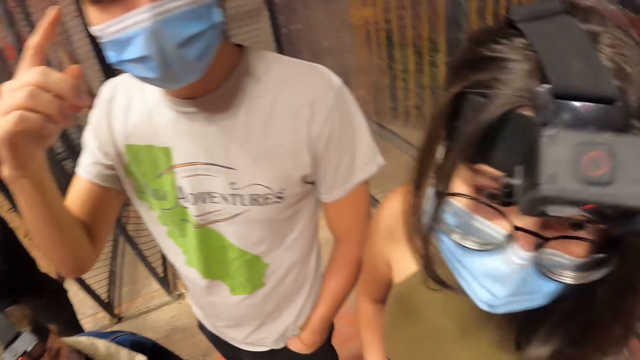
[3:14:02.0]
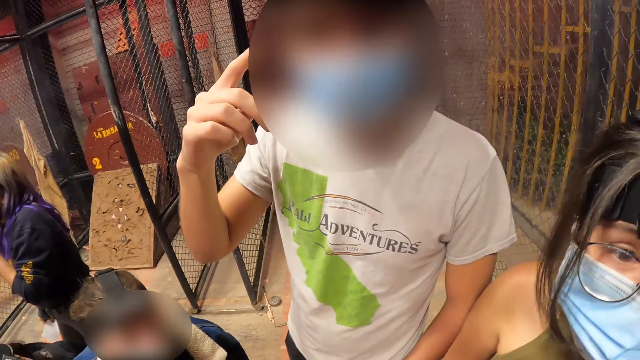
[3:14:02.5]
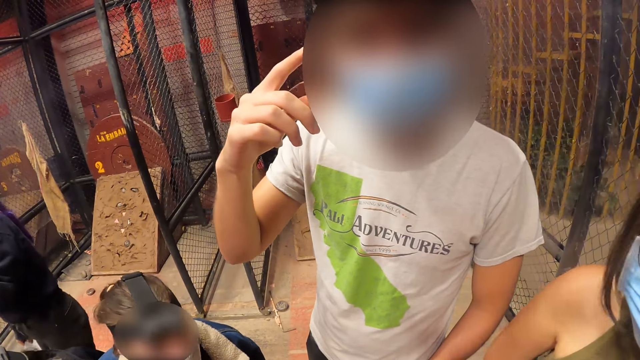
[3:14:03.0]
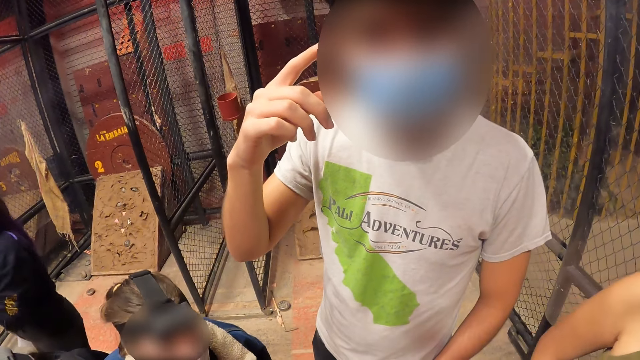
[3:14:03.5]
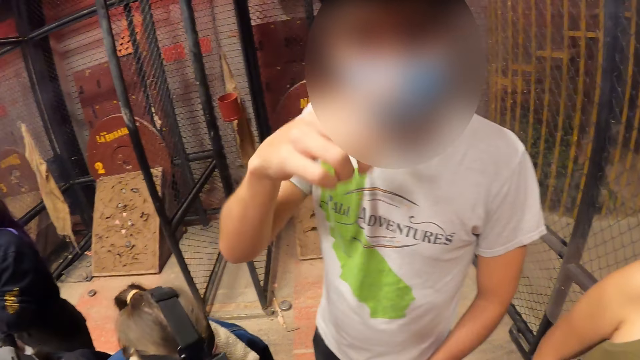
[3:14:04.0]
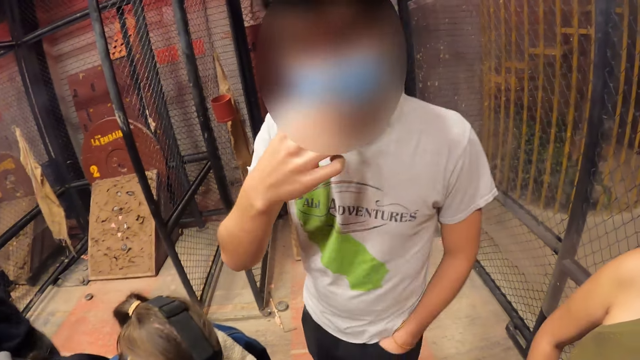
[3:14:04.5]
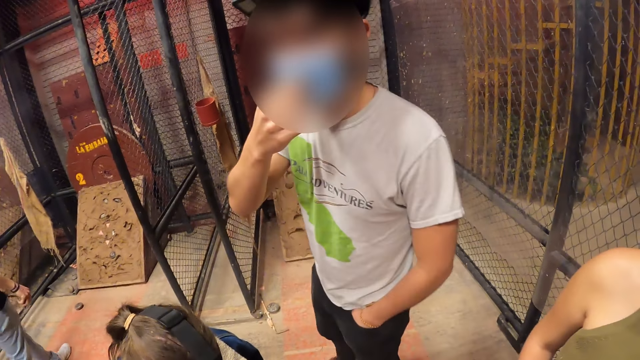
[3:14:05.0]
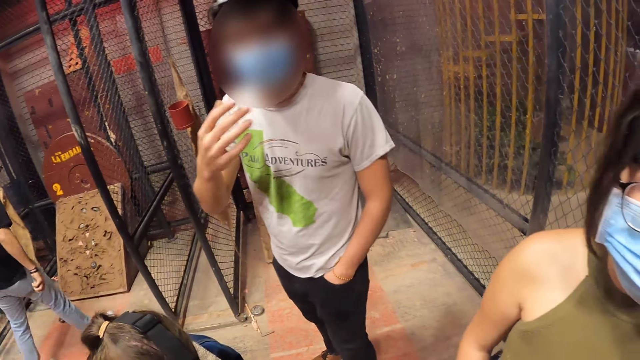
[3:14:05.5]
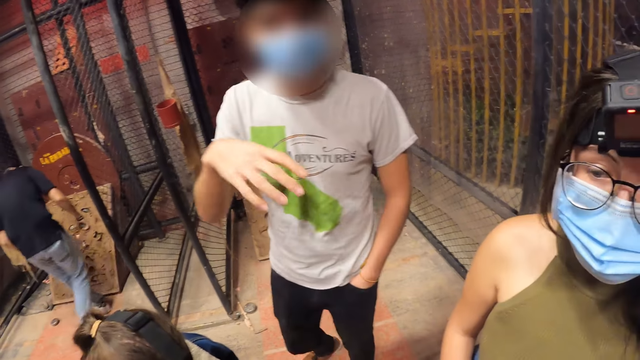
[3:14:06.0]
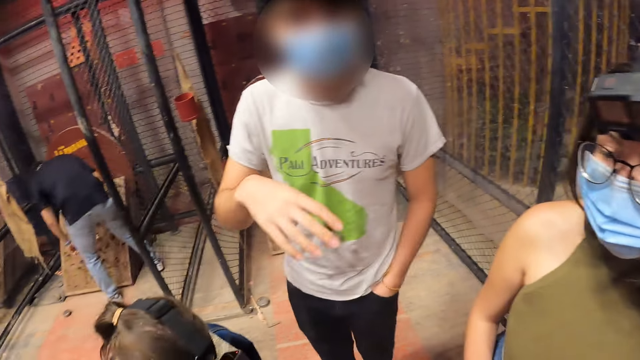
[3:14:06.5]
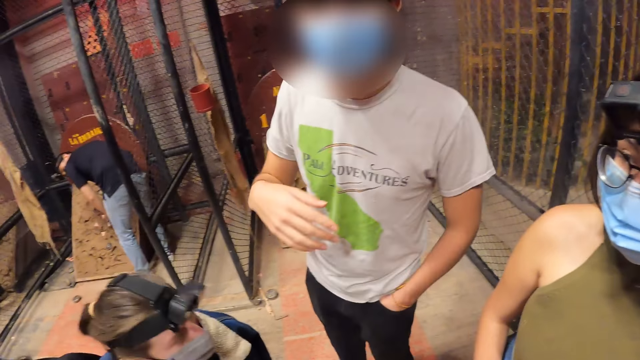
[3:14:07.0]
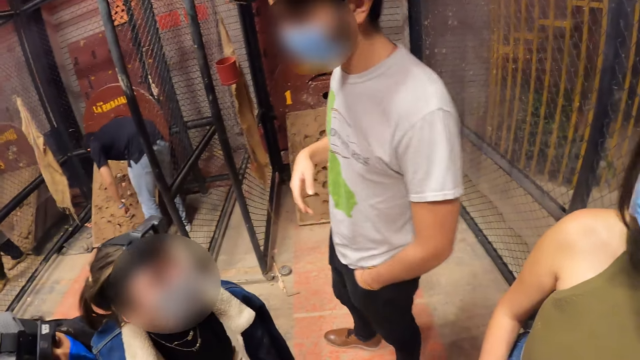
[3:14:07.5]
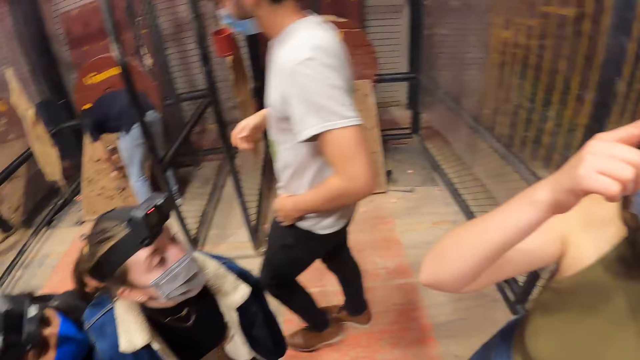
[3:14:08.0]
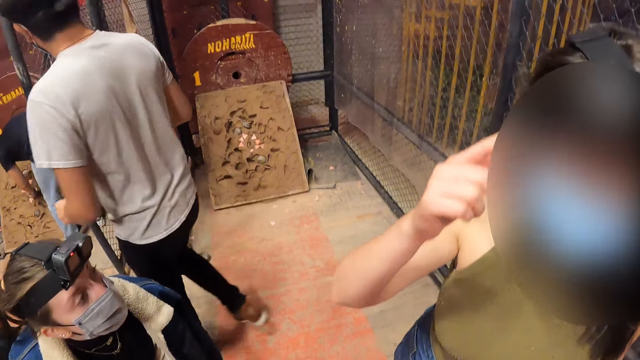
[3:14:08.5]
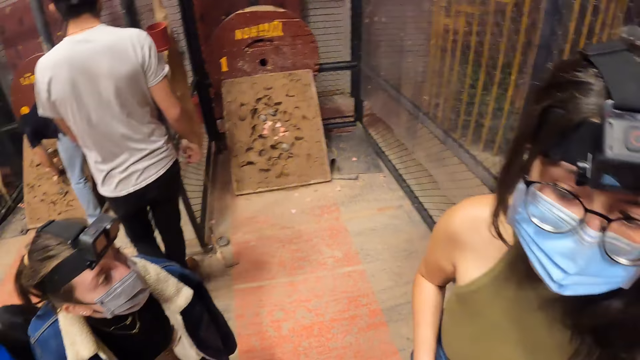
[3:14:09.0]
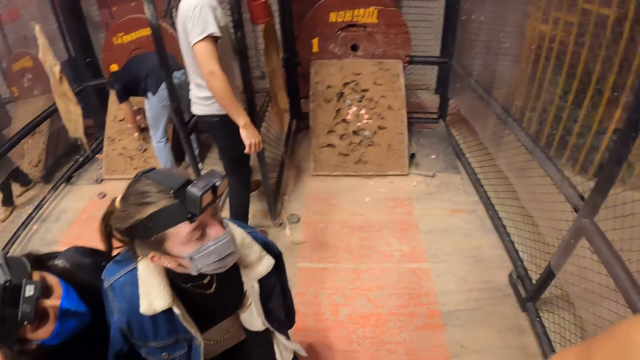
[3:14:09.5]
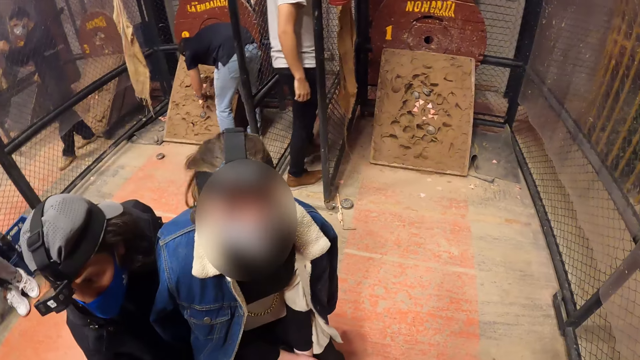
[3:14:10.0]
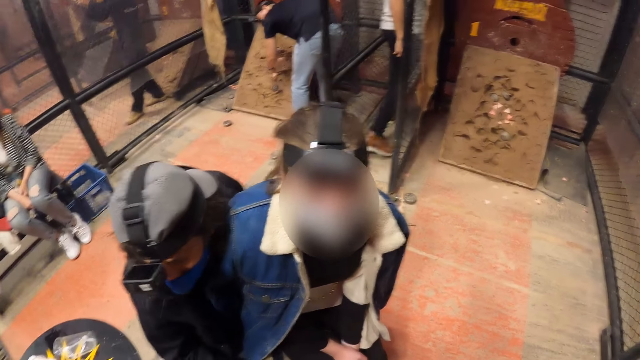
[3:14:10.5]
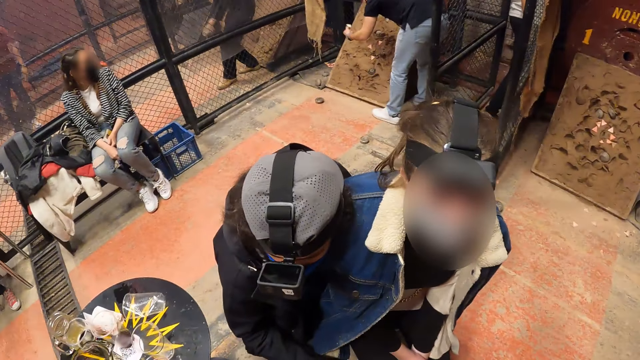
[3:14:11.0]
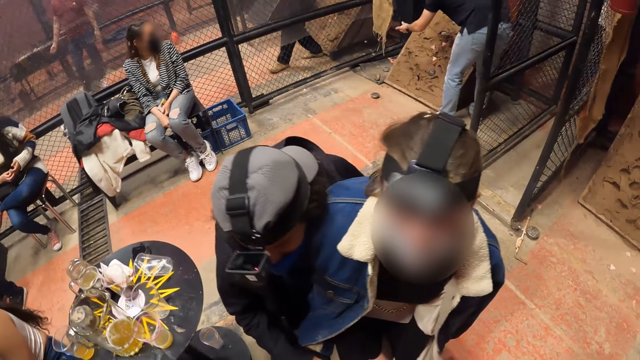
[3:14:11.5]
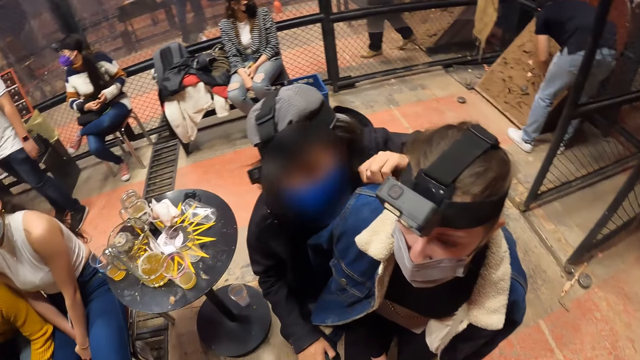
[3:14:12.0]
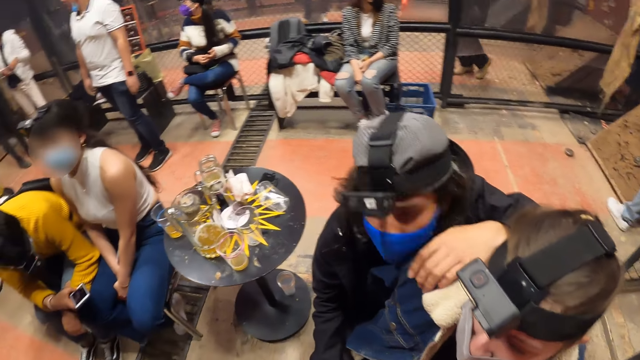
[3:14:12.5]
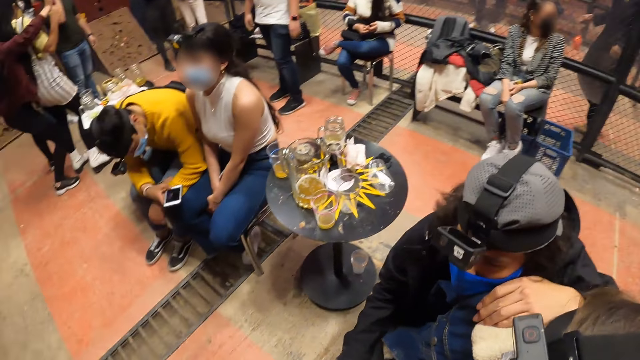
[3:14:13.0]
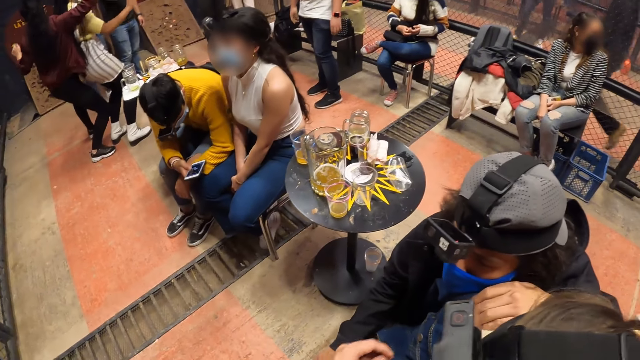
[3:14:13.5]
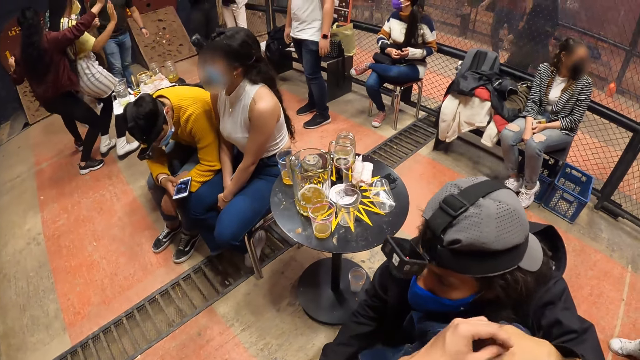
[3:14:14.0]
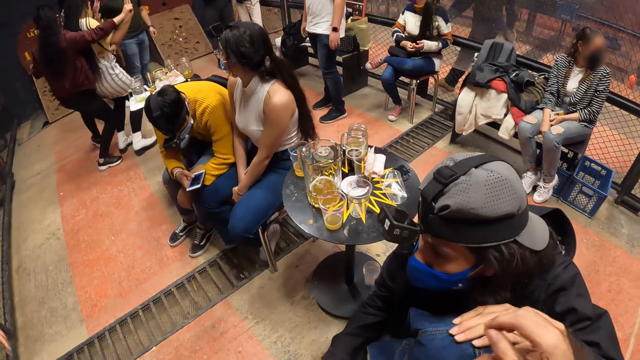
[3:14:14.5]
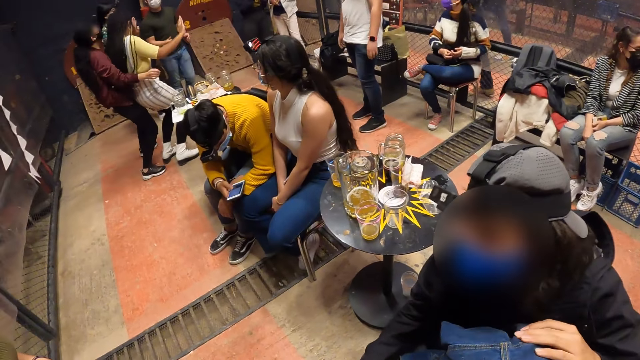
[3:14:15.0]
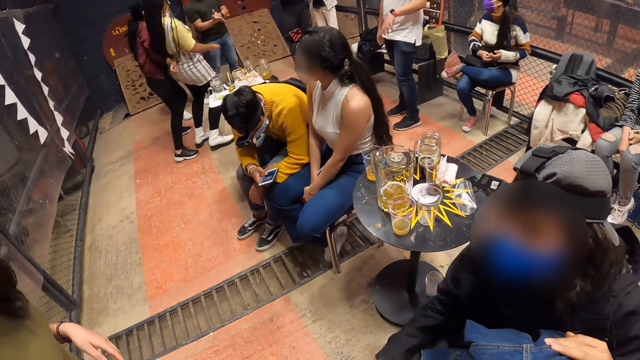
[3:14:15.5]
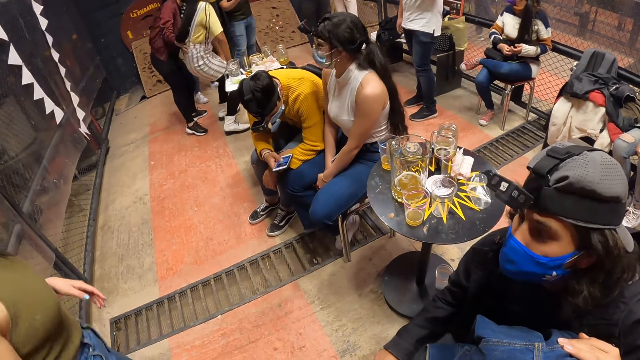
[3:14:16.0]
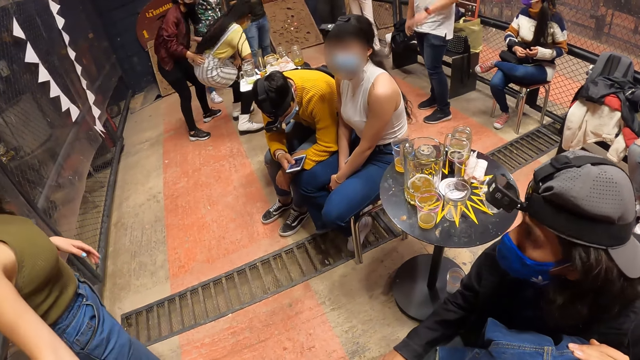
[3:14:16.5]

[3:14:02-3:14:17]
The man interacts with the camera wearer. The man touches the facemask on his face with his right hand. The man gesticulates with his right hand. The woman touches her head with her right hand. The man walks out of a room through a cage door. Another man places his head on another woman's shoulder. The other man places his left hand on the other woman's shoulder. The camera wearer turns around. She places both her hands on the other woman's shoulder.

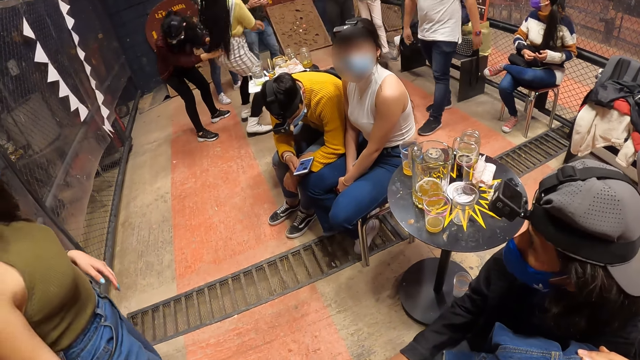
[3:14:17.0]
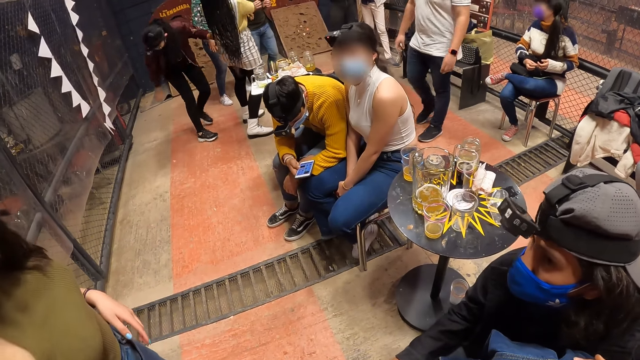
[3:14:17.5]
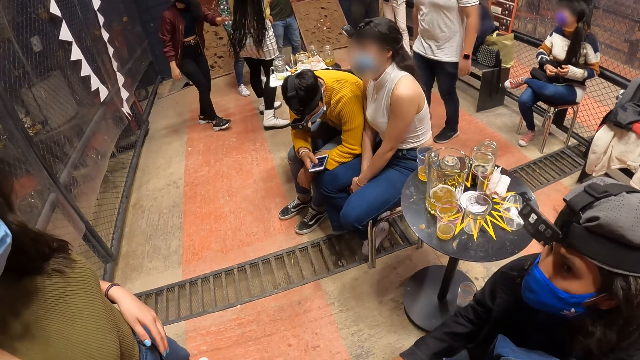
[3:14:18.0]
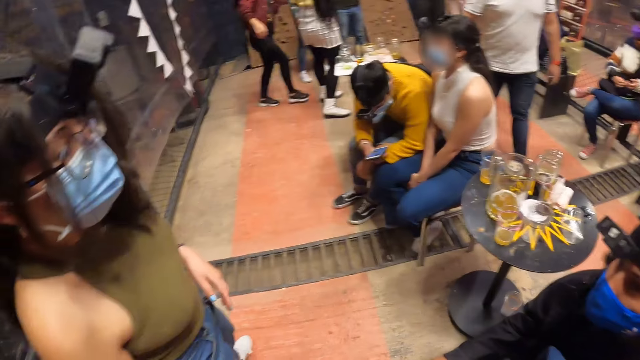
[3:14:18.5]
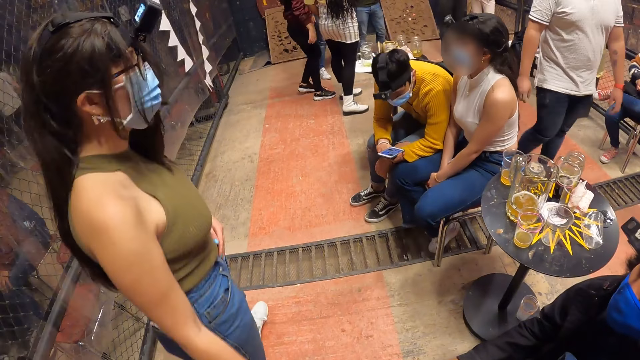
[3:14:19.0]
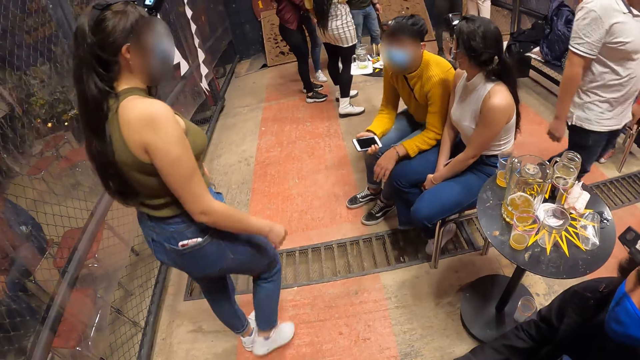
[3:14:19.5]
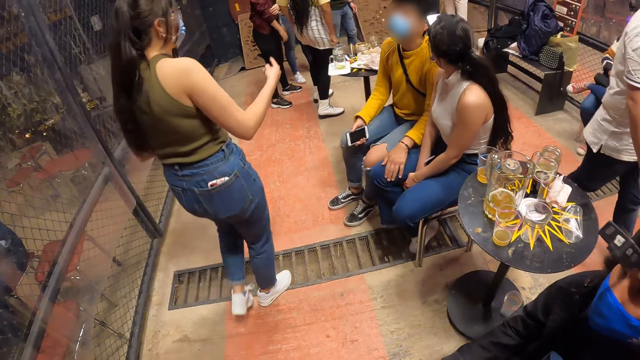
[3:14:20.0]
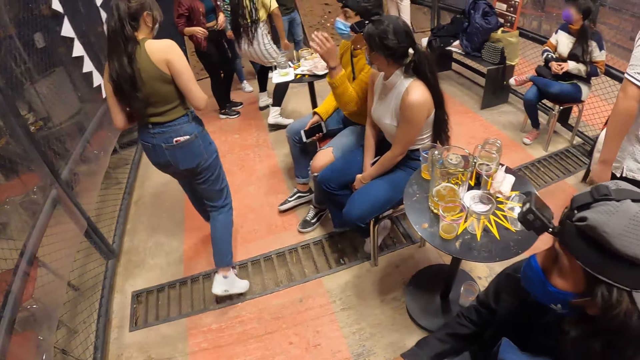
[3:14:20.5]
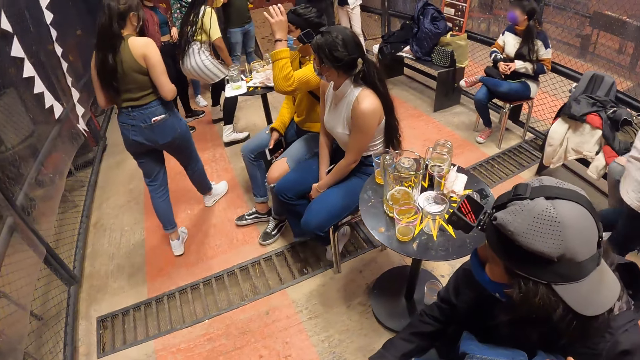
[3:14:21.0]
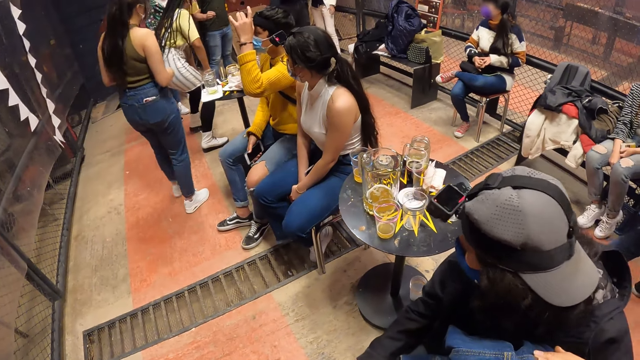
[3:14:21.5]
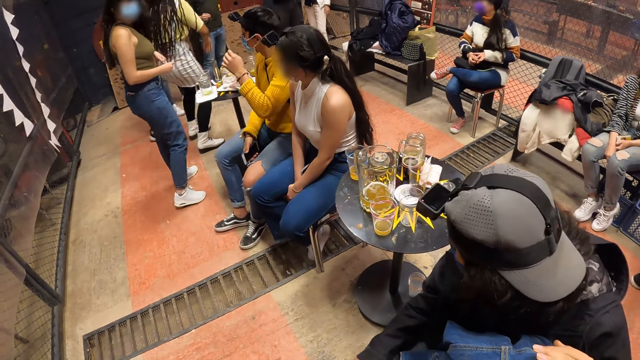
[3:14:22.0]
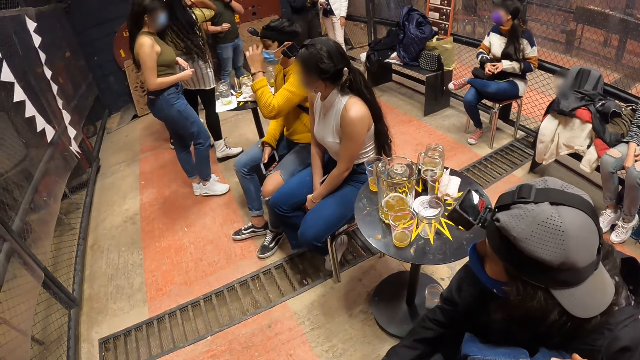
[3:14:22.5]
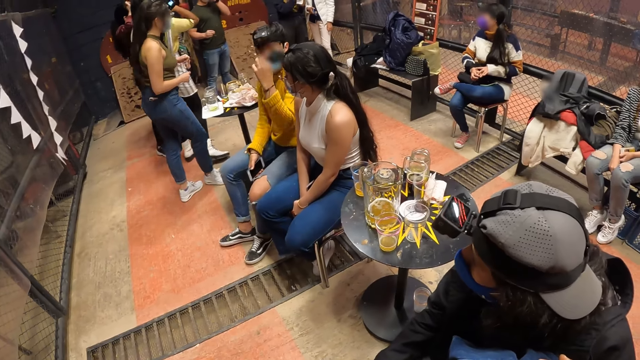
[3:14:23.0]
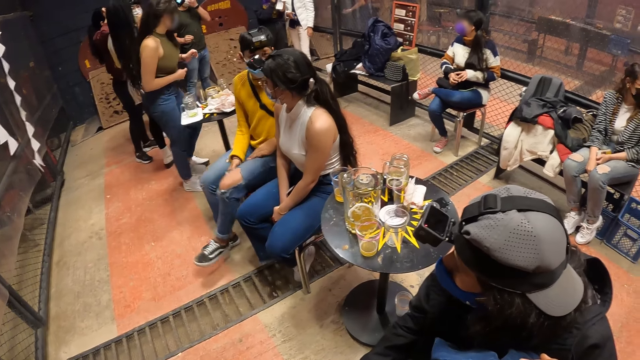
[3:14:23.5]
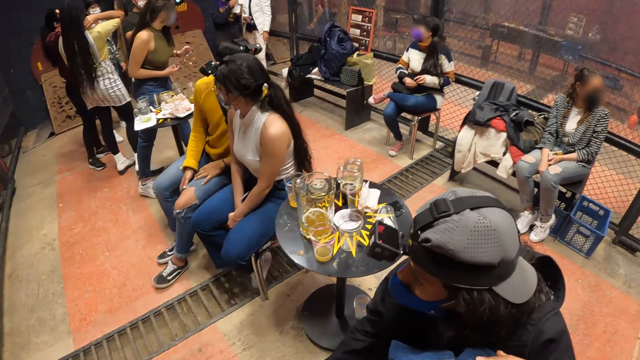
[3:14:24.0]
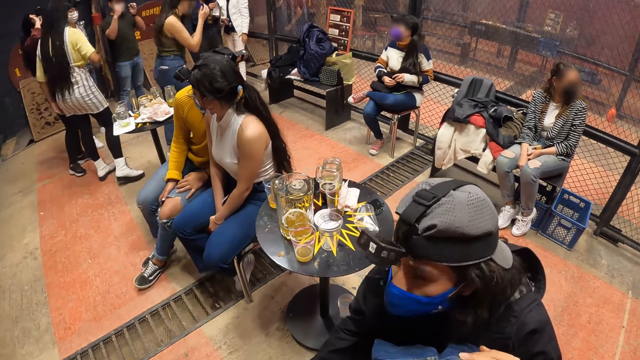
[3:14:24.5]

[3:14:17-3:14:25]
The woman walks towards a chair in the room.
